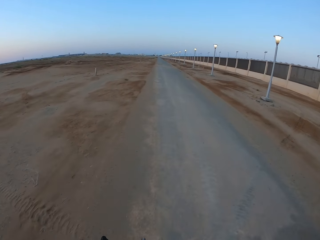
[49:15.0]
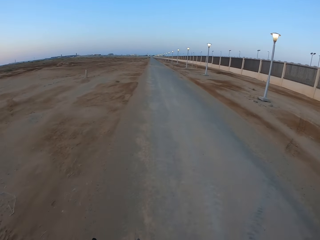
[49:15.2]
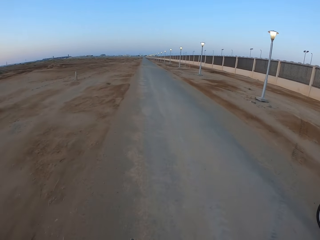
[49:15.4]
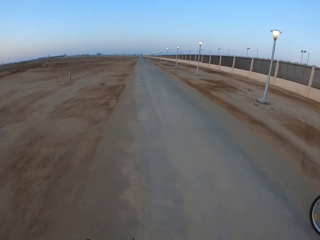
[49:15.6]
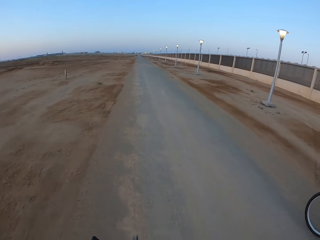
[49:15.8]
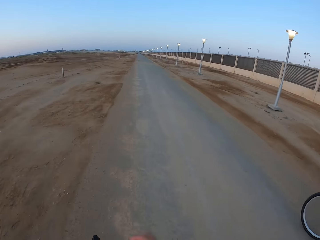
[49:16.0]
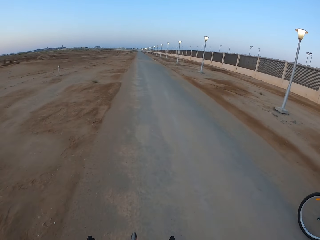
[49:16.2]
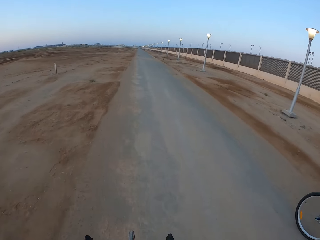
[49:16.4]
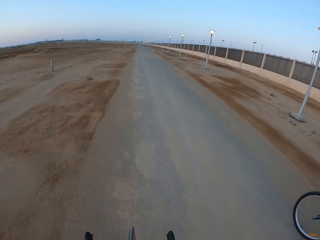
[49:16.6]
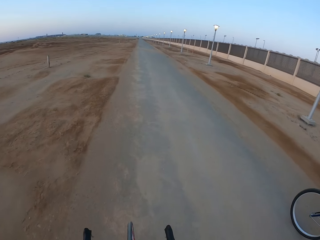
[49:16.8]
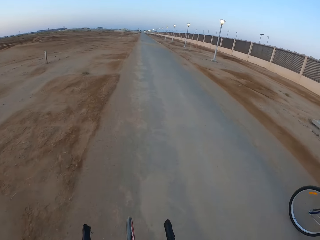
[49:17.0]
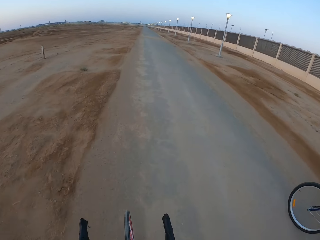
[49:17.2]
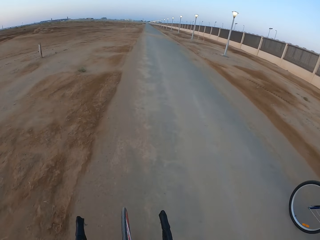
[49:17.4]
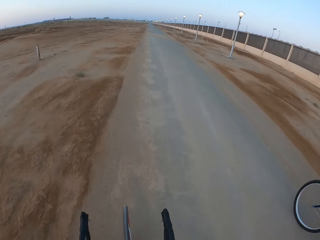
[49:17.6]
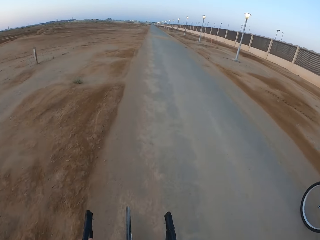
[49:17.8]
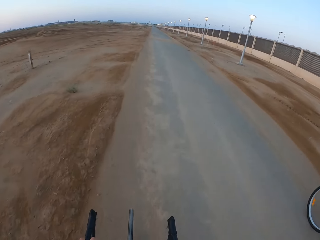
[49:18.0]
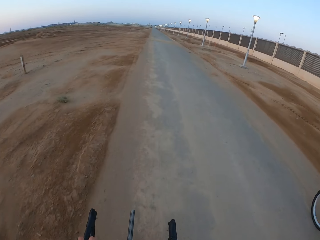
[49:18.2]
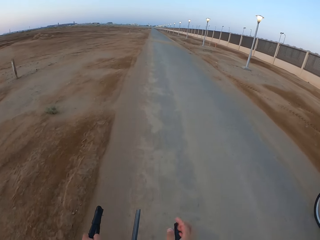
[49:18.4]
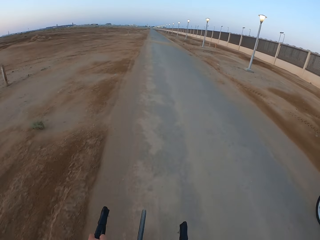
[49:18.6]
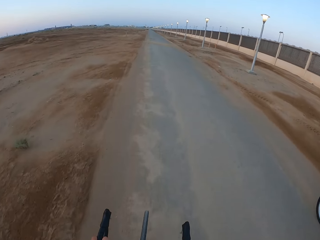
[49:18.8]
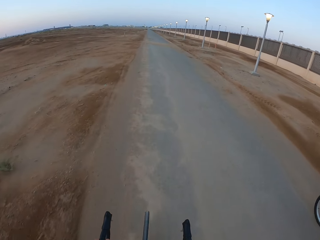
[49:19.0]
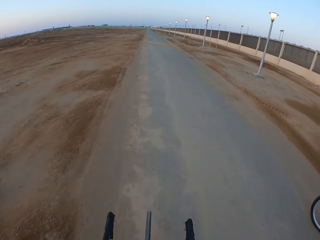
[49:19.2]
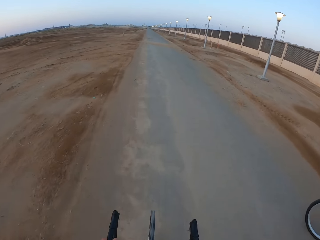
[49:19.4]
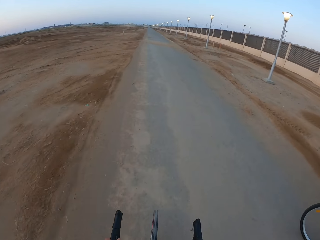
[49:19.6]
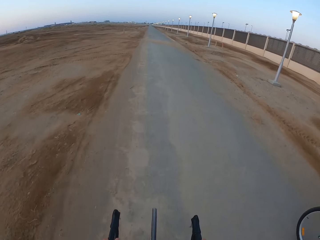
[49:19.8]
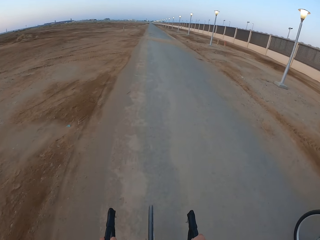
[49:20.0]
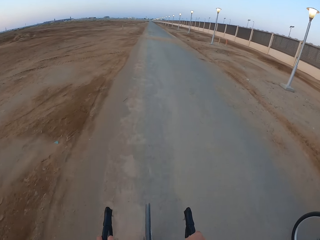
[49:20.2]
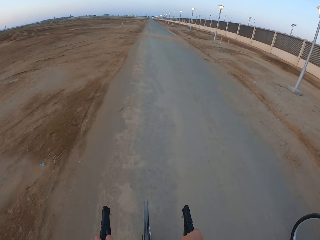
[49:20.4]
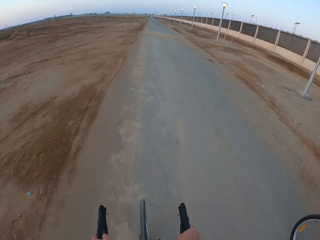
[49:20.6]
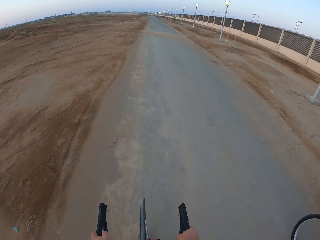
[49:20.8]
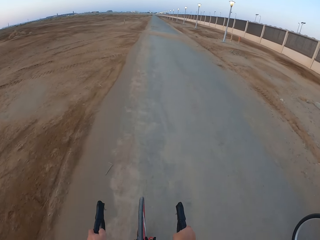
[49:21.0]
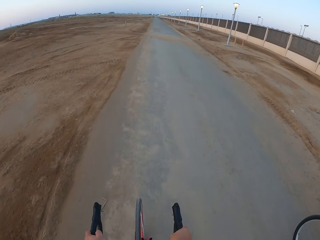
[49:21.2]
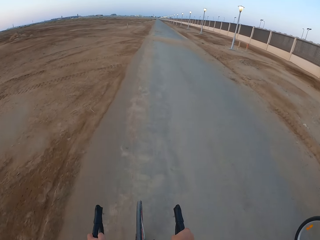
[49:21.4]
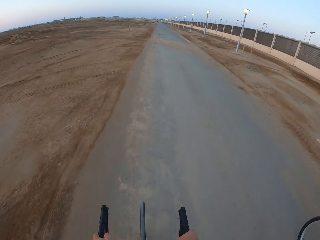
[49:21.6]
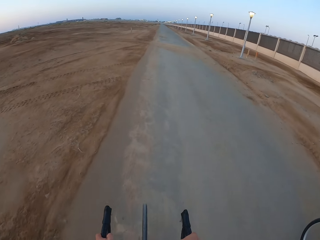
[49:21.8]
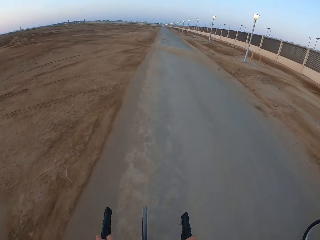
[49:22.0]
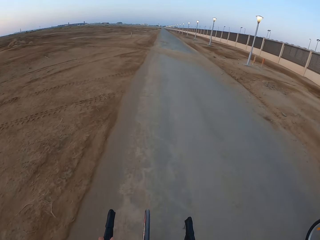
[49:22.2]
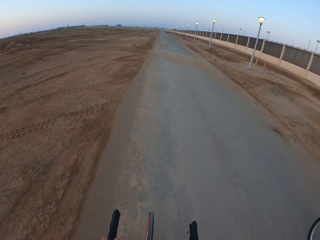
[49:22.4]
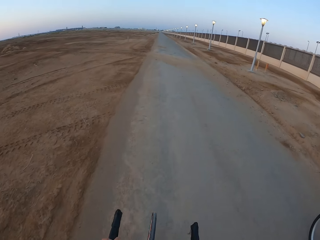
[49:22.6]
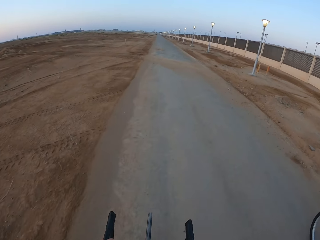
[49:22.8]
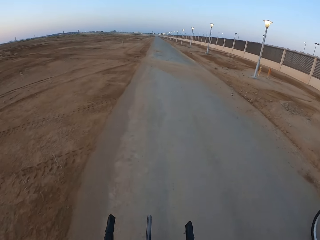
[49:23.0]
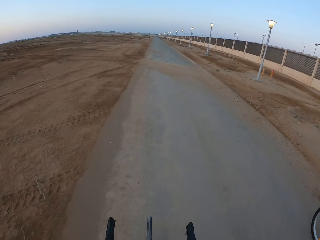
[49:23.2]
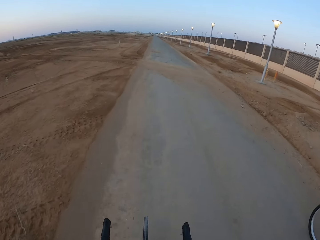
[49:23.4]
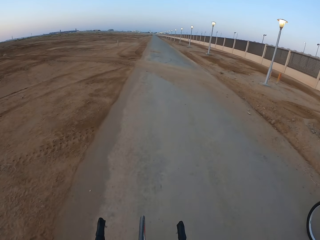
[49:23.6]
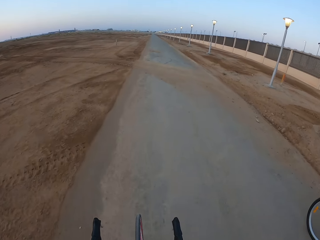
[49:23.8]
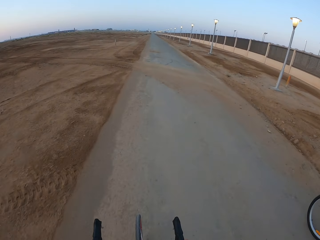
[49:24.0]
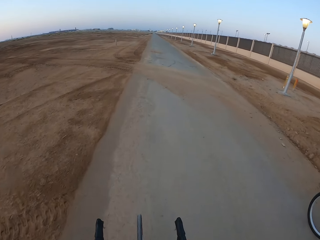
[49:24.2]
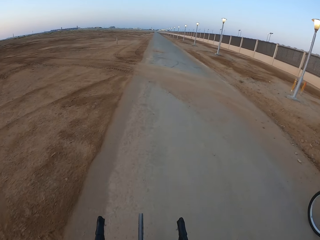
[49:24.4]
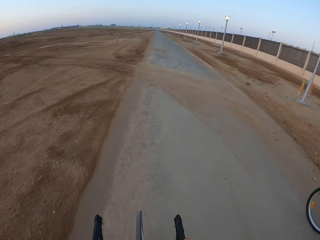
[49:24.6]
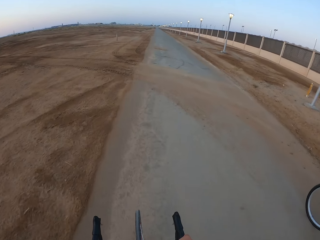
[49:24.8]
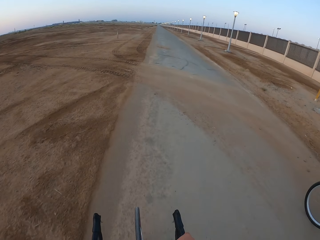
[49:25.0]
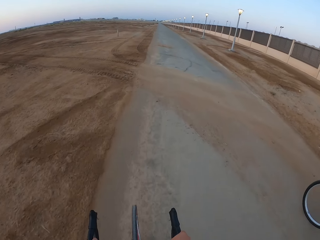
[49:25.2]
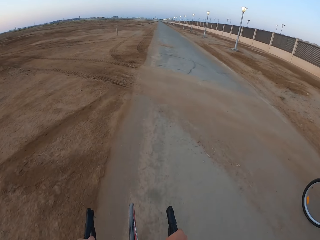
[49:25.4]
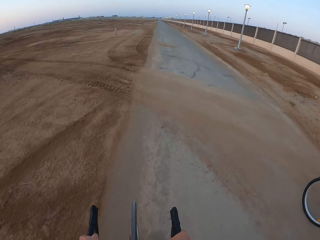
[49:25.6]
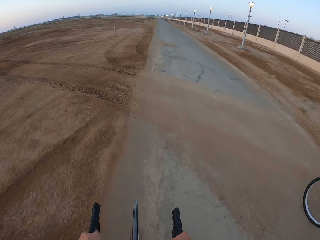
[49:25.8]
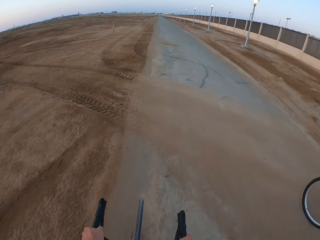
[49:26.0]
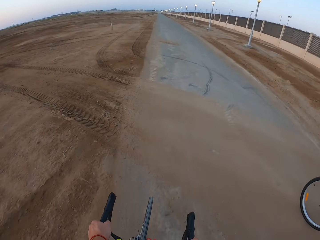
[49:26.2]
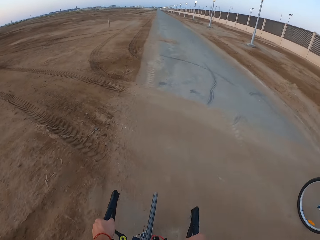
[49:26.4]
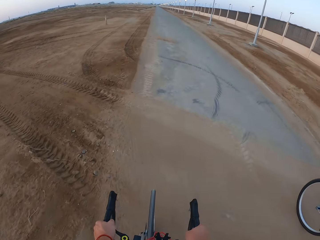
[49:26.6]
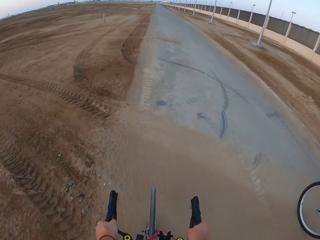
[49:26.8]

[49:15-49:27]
The camera wearer looks around. They ride the bicycle.

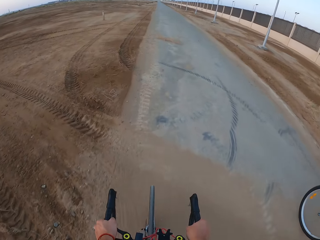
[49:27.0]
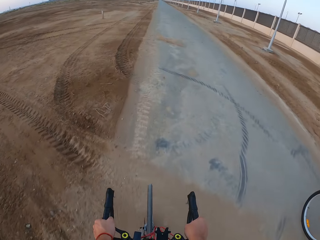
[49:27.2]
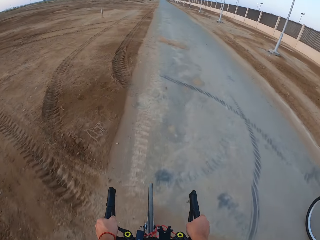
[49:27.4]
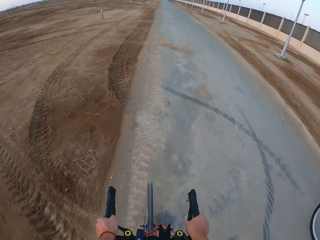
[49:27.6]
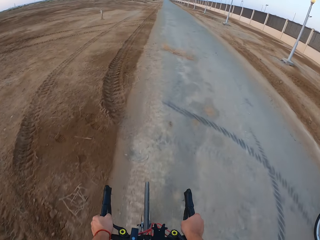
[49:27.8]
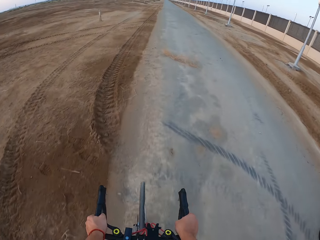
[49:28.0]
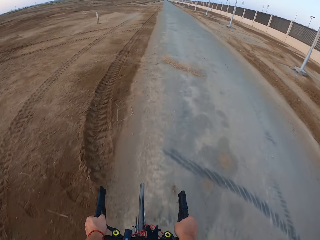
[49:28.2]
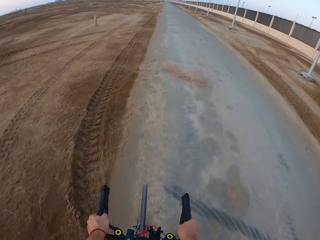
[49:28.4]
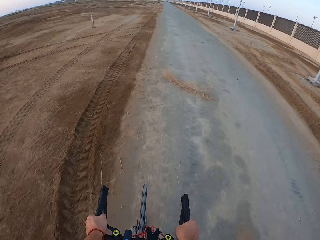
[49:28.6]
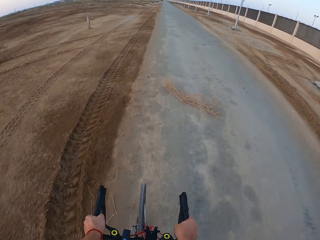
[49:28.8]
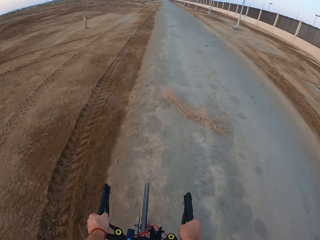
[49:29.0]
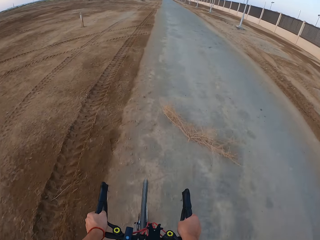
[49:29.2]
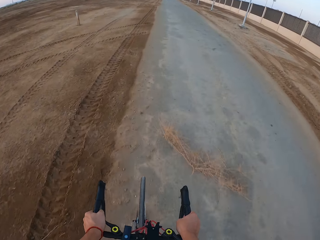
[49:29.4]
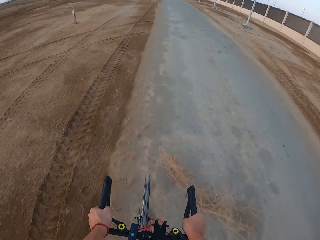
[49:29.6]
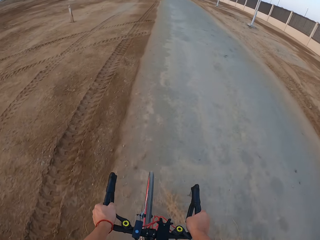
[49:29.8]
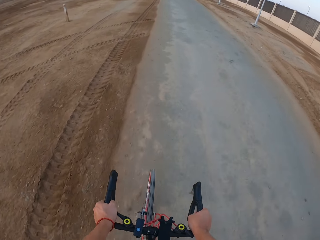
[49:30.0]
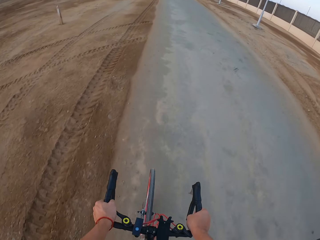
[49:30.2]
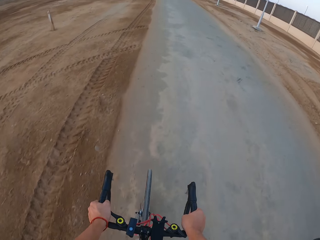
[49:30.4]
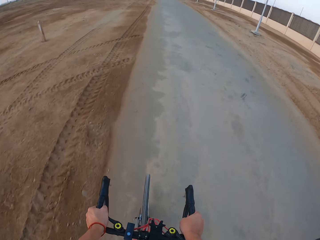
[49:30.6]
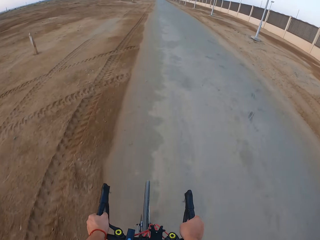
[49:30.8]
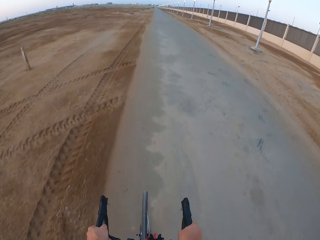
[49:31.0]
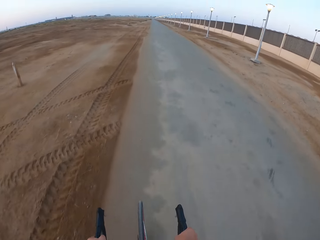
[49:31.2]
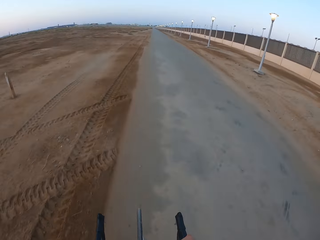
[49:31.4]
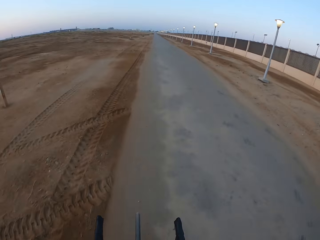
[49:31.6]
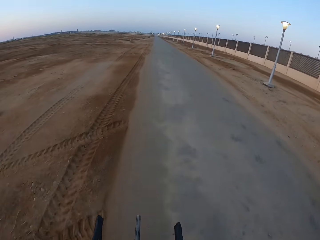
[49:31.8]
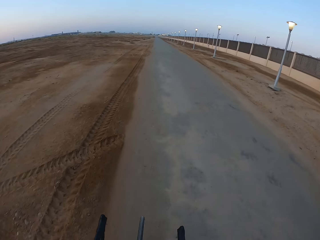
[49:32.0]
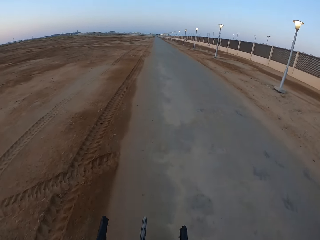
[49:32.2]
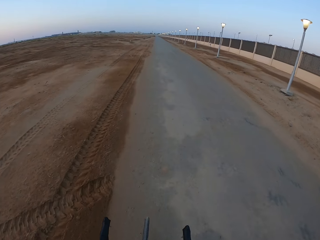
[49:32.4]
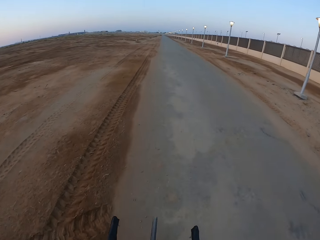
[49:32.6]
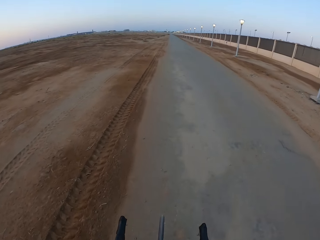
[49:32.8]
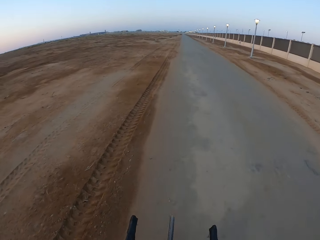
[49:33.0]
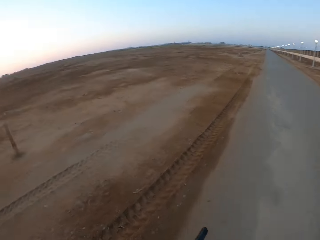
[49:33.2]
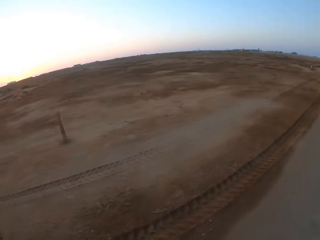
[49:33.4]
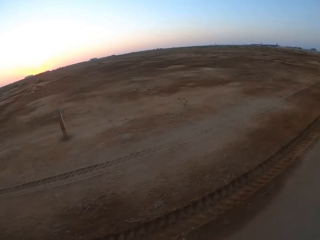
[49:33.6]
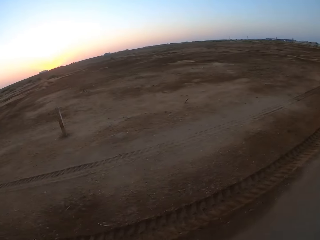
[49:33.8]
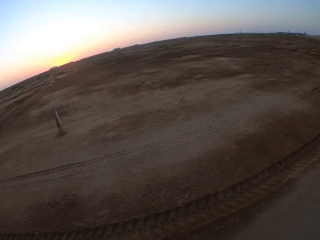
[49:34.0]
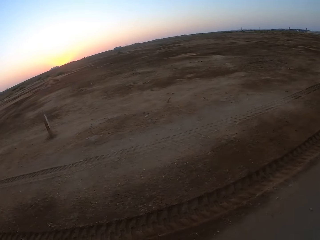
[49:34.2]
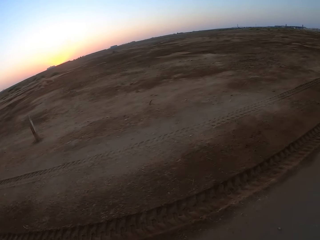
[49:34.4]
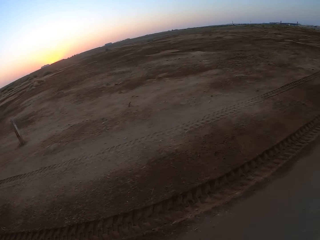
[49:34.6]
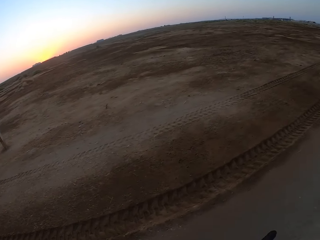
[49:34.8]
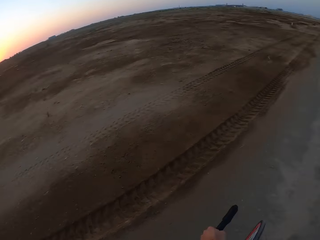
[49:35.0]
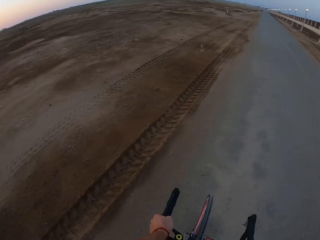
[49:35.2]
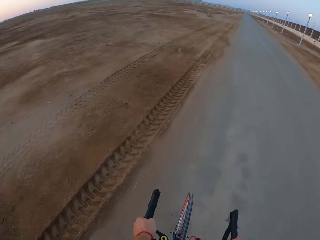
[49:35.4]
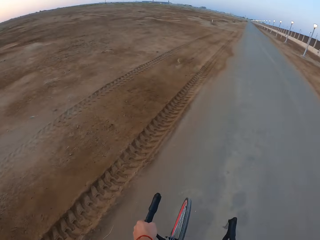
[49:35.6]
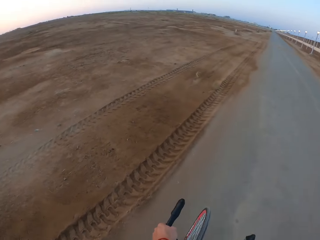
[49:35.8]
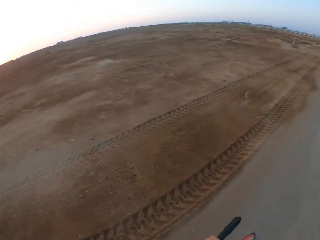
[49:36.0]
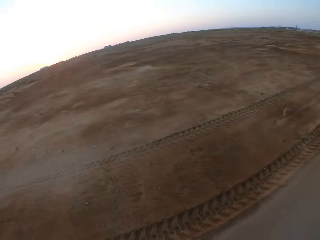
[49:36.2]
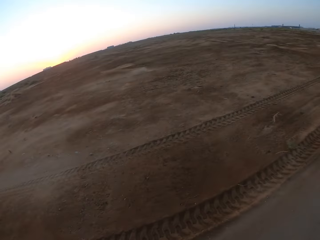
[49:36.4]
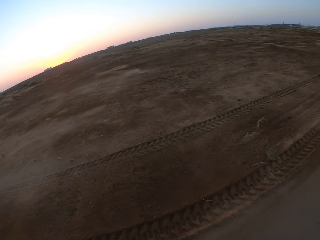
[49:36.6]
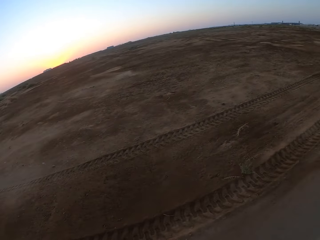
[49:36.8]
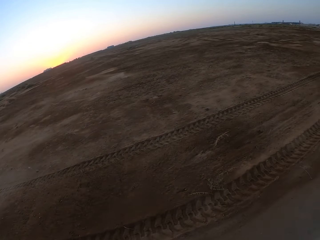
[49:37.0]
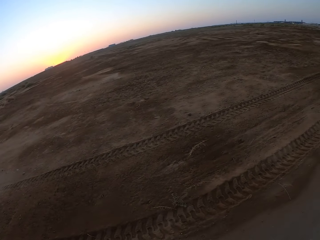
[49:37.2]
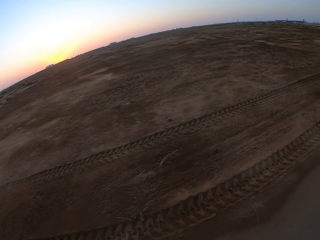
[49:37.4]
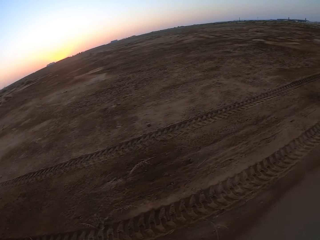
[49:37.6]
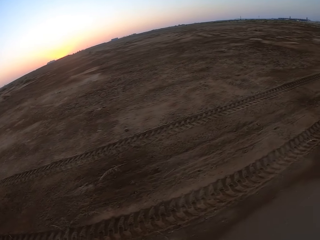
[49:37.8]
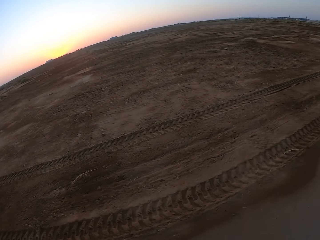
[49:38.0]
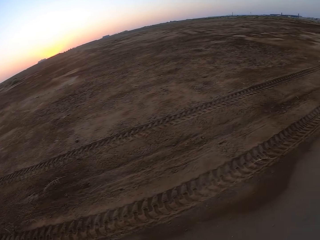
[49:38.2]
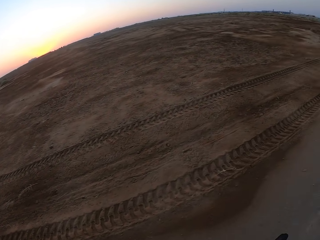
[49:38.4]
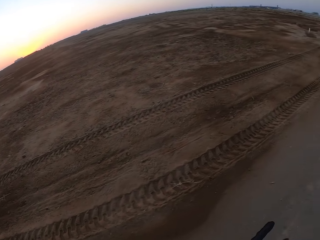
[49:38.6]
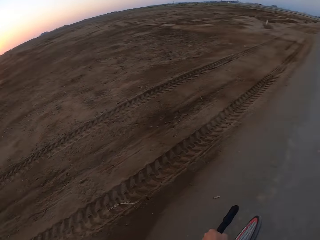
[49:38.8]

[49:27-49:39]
The camera wearer looks around. They ride the bicycle. They look around.
